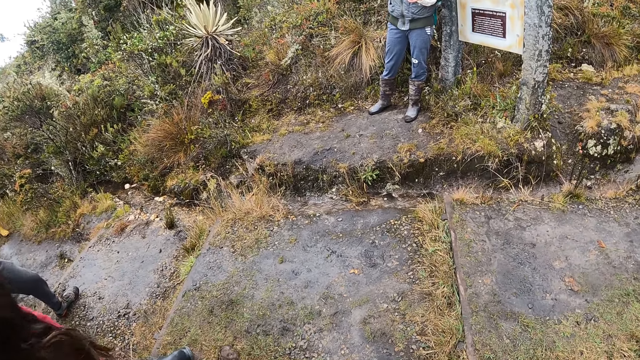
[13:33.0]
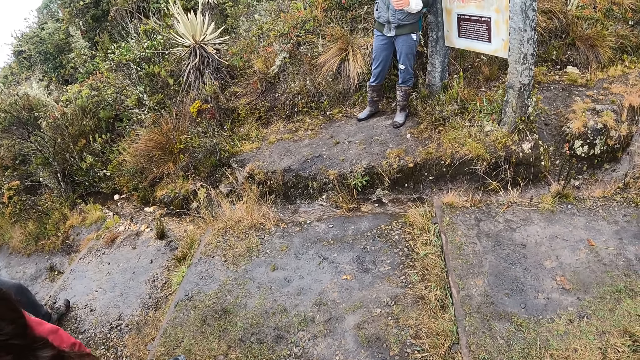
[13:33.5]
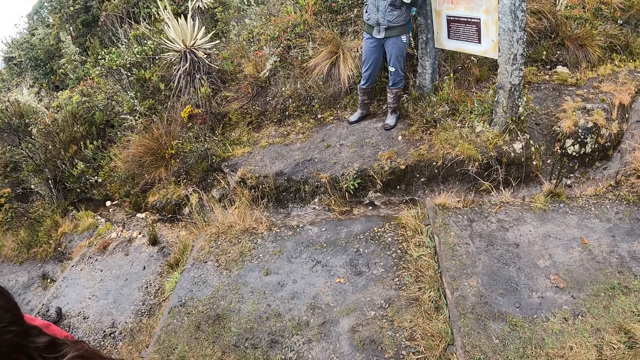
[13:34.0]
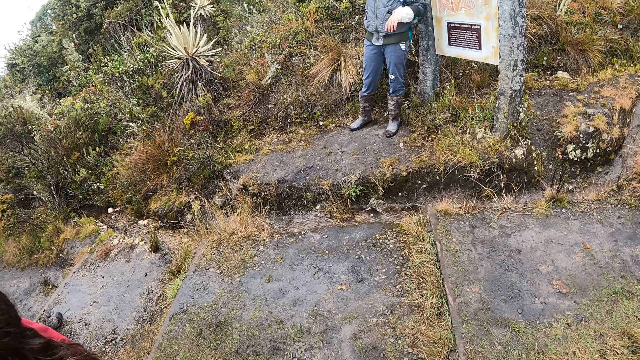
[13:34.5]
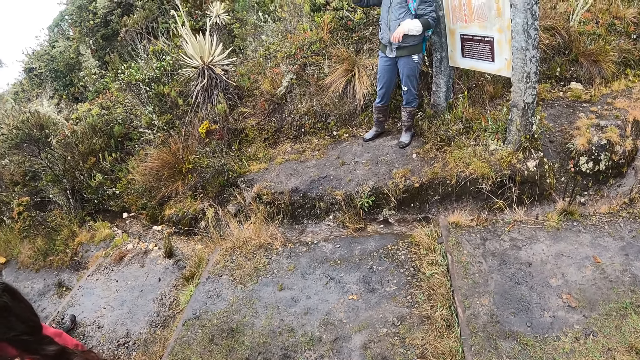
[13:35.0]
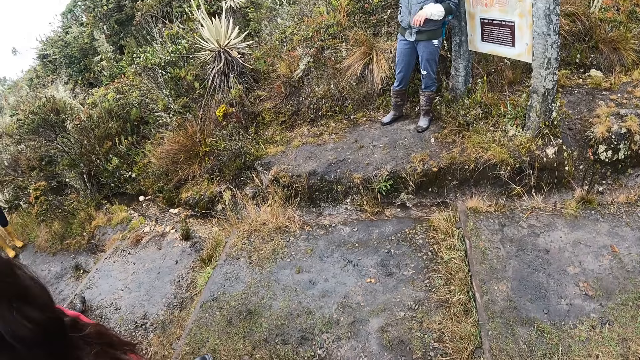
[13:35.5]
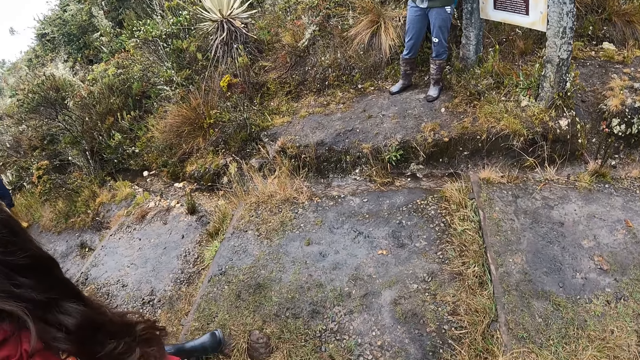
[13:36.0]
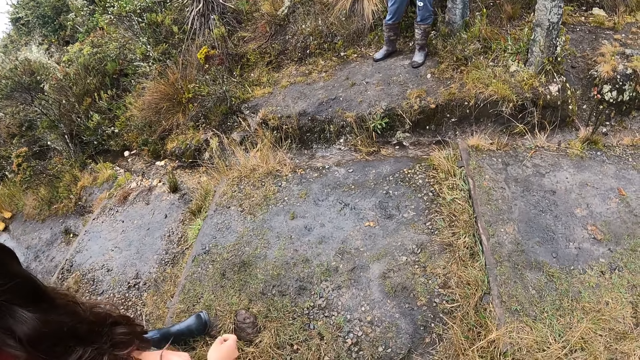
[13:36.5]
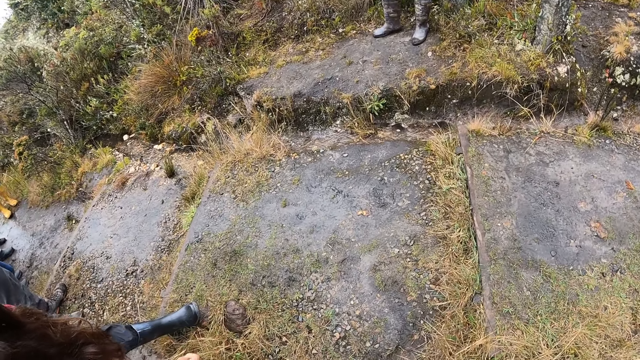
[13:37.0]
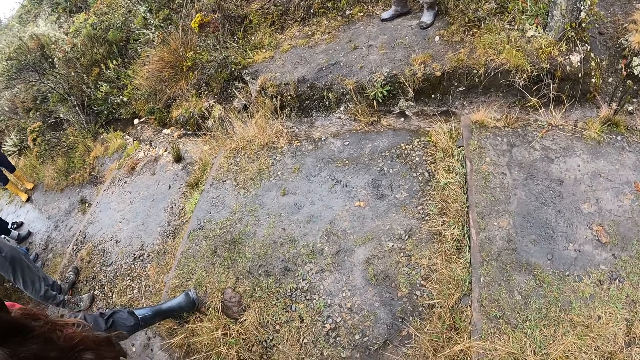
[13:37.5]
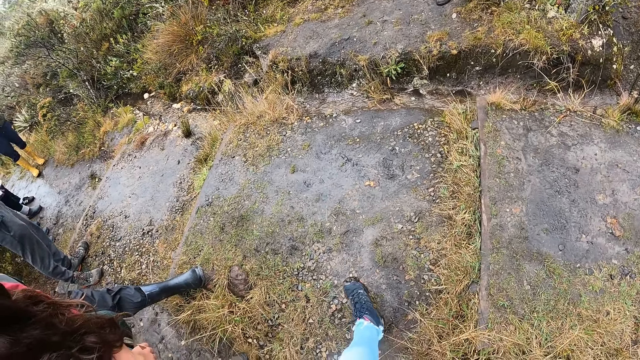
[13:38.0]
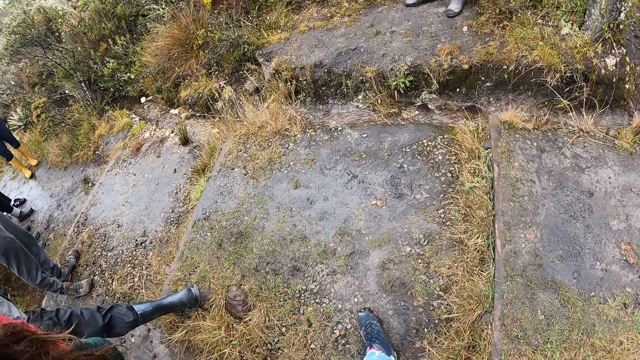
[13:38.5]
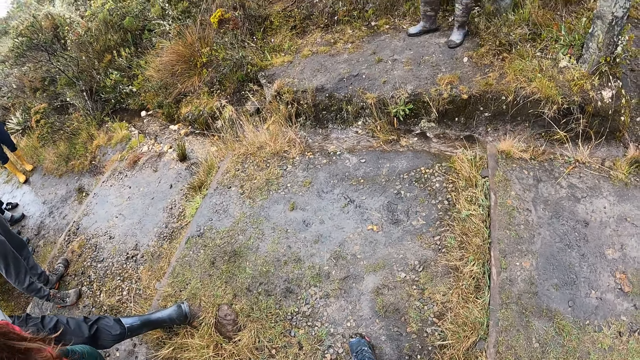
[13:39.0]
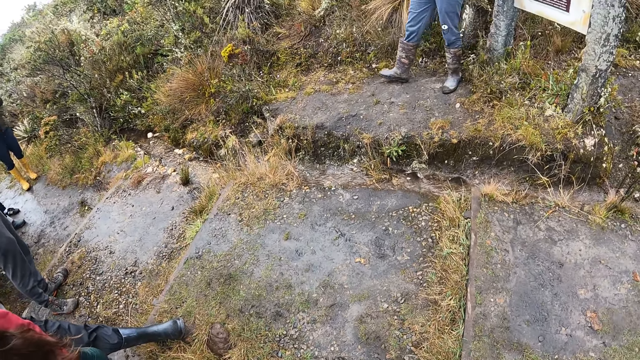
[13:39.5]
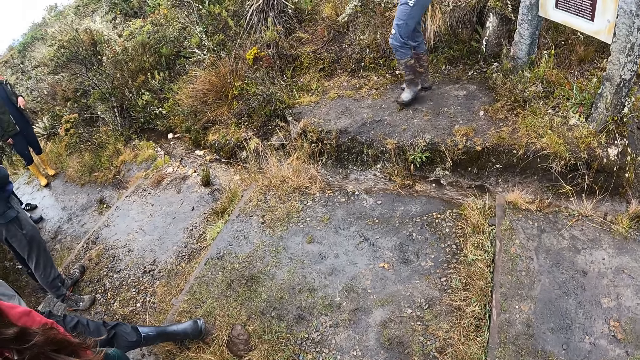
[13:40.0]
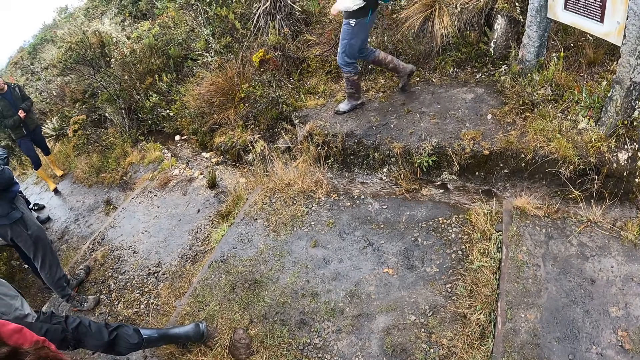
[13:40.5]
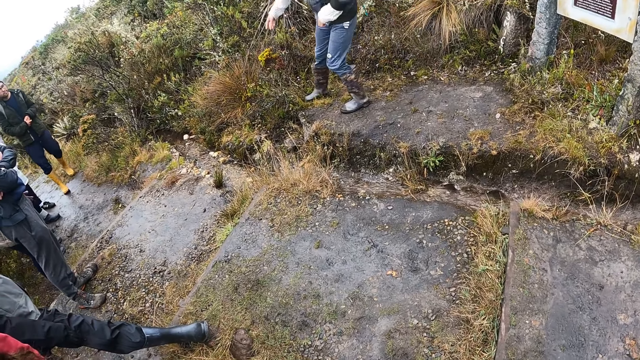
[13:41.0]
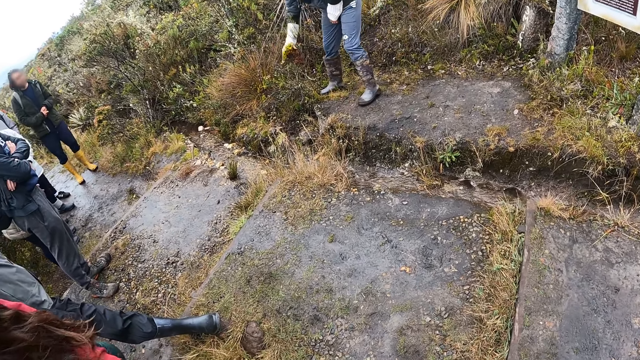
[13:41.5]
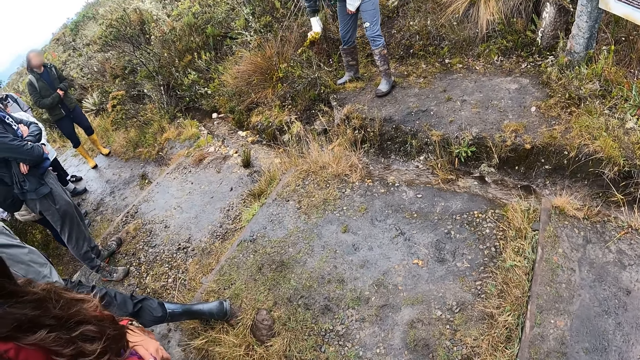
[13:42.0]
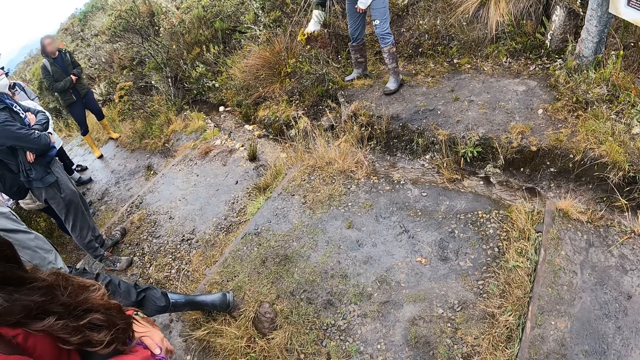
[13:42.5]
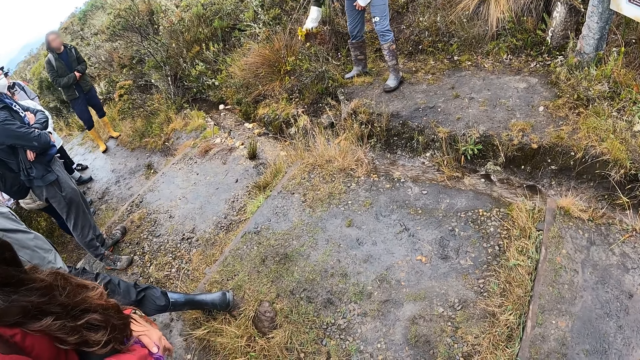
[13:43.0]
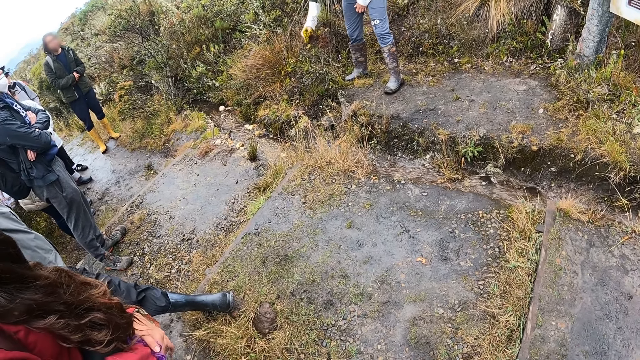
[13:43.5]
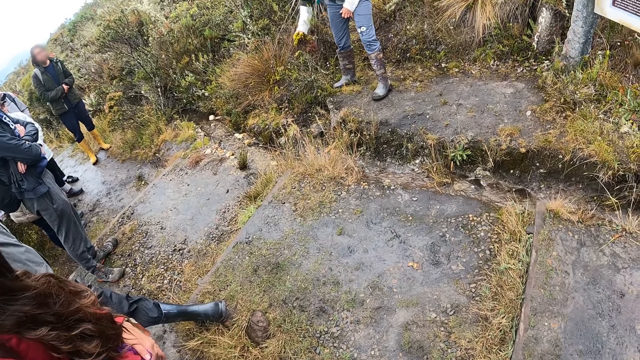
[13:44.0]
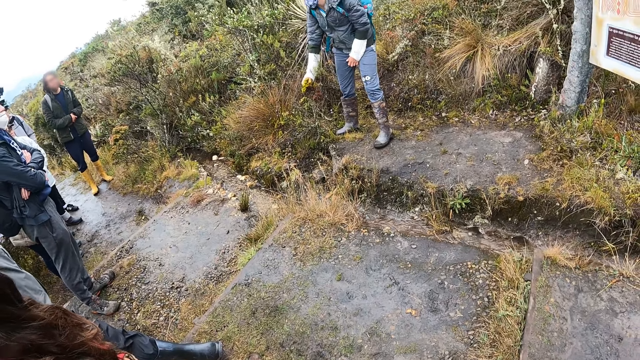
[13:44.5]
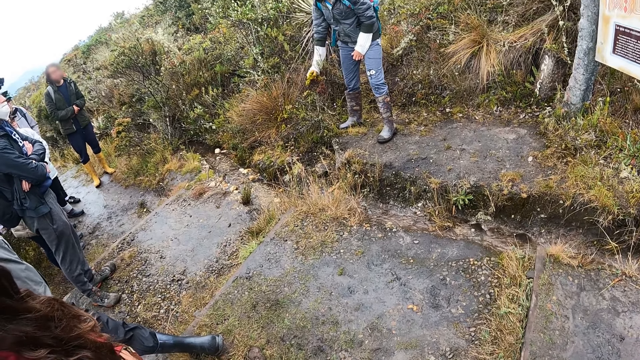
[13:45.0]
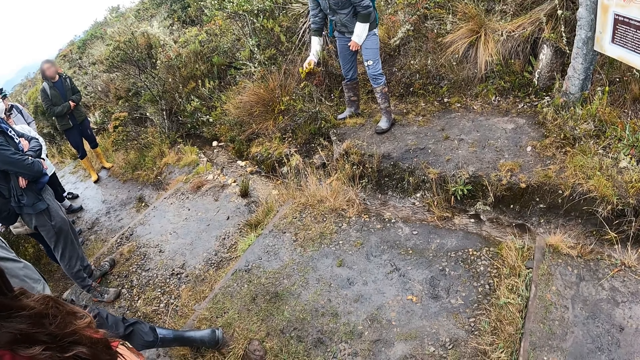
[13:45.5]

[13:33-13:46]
The woman touches a plant on the ground with her right hand.

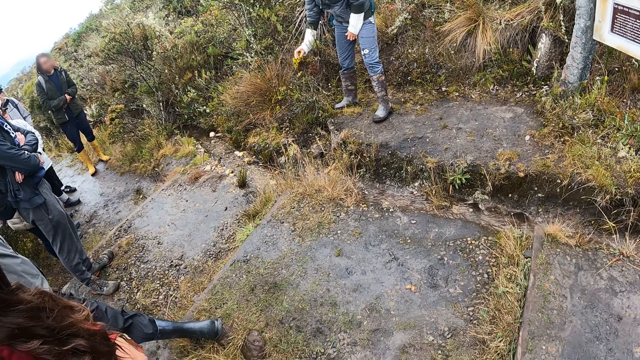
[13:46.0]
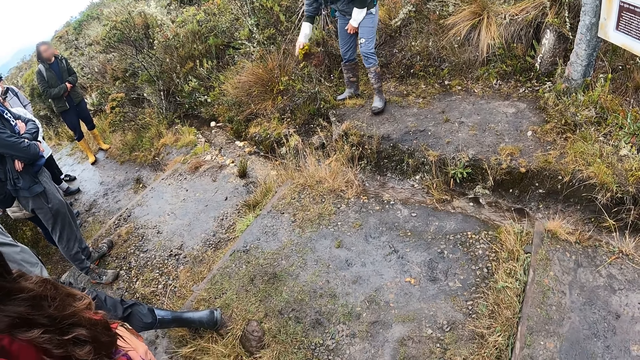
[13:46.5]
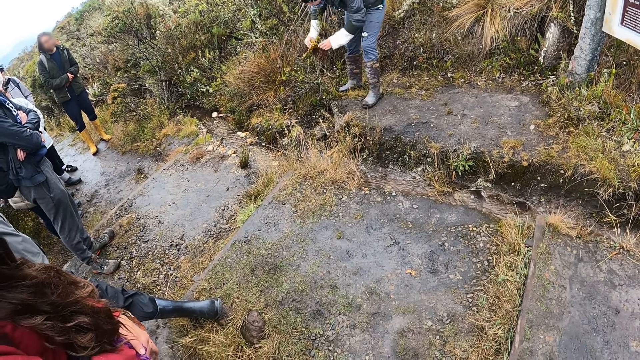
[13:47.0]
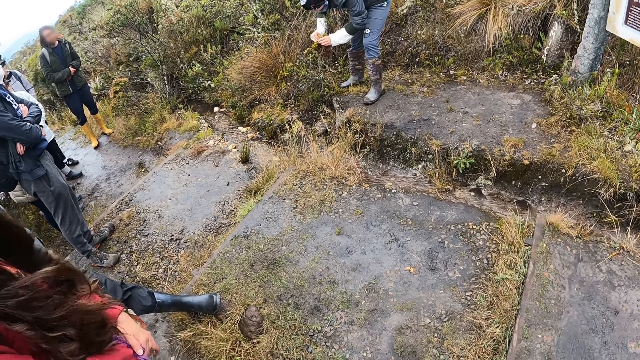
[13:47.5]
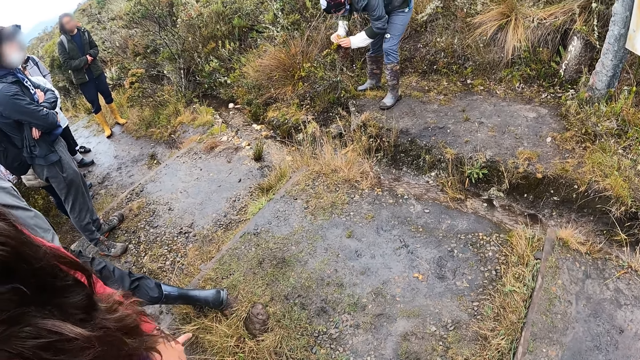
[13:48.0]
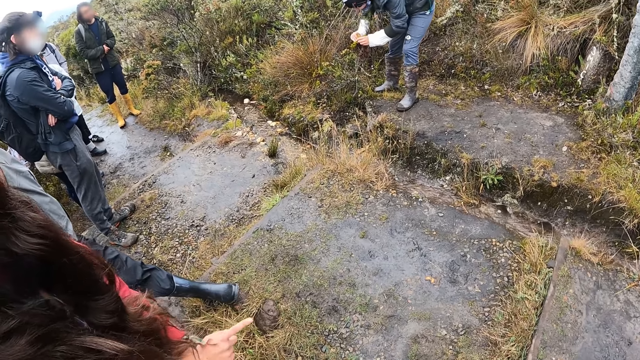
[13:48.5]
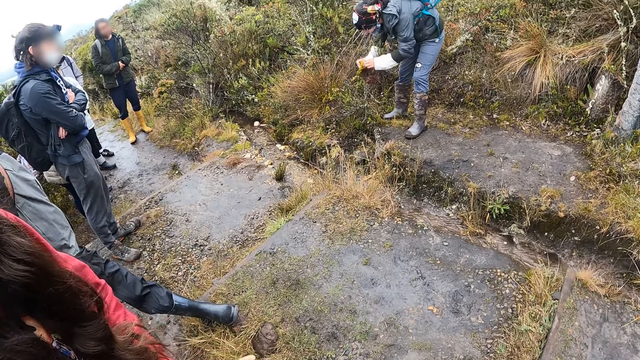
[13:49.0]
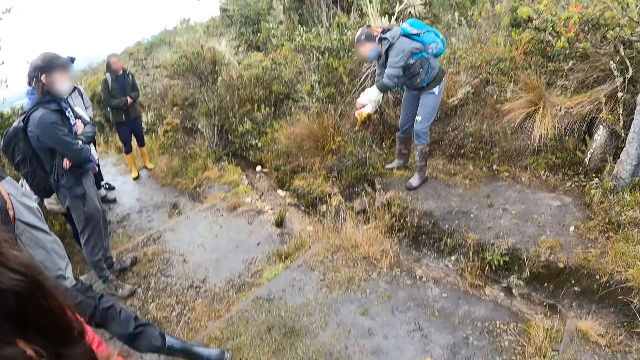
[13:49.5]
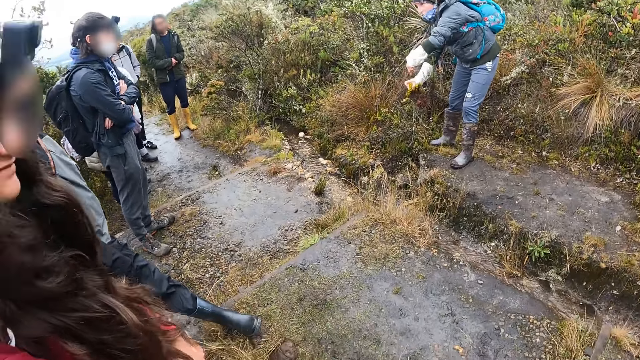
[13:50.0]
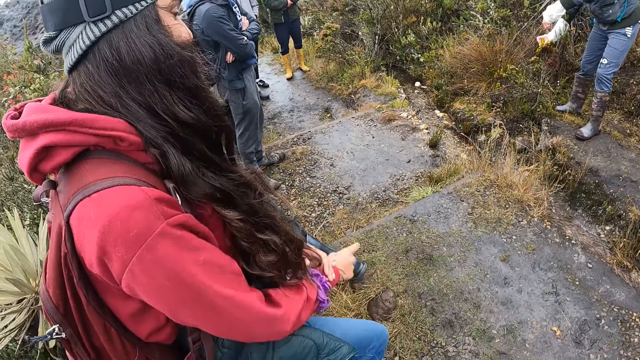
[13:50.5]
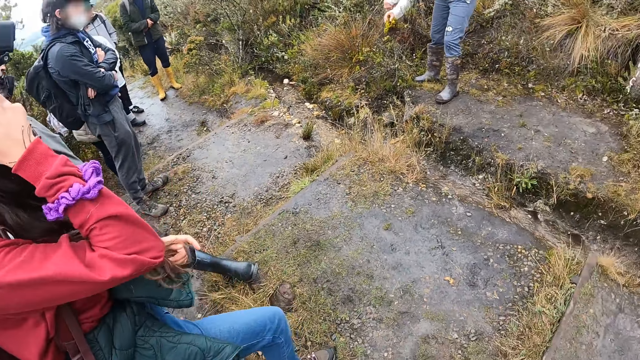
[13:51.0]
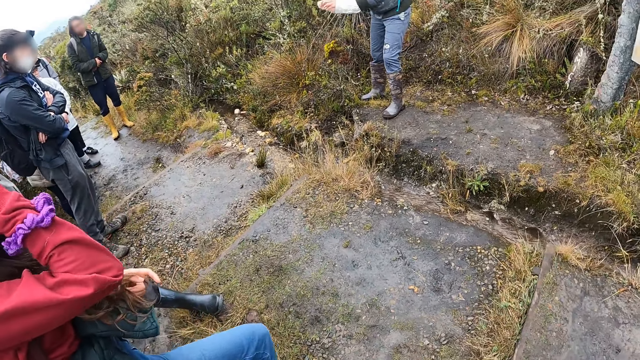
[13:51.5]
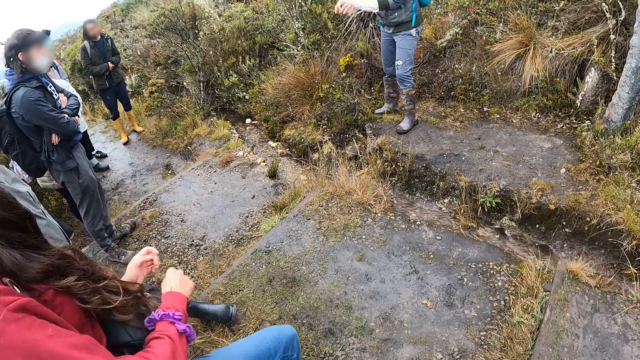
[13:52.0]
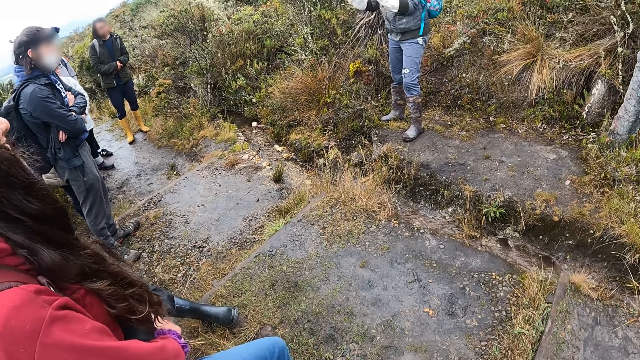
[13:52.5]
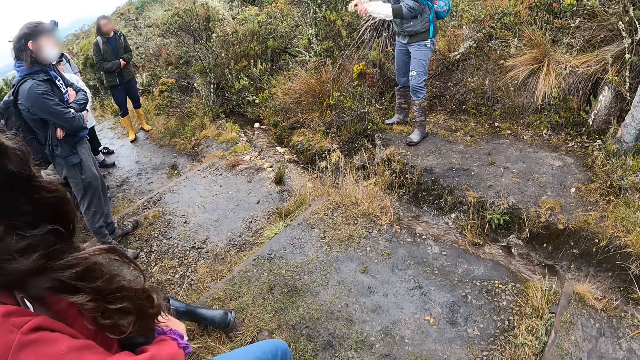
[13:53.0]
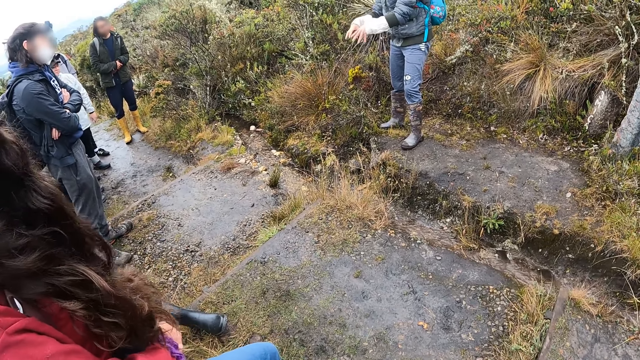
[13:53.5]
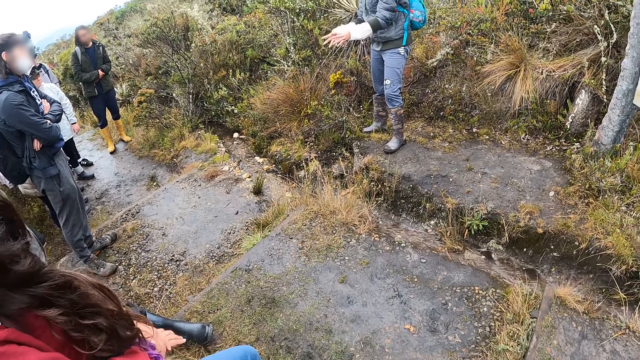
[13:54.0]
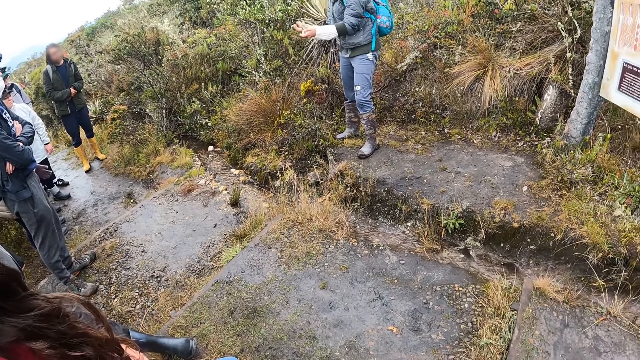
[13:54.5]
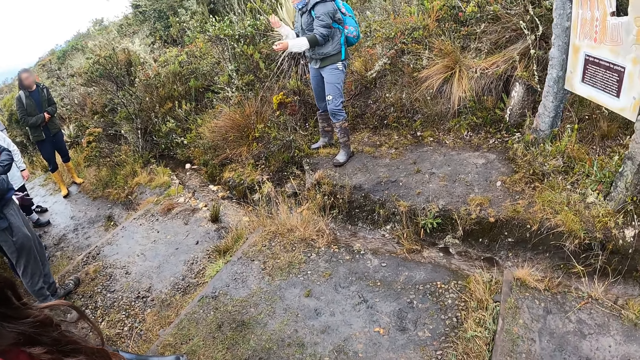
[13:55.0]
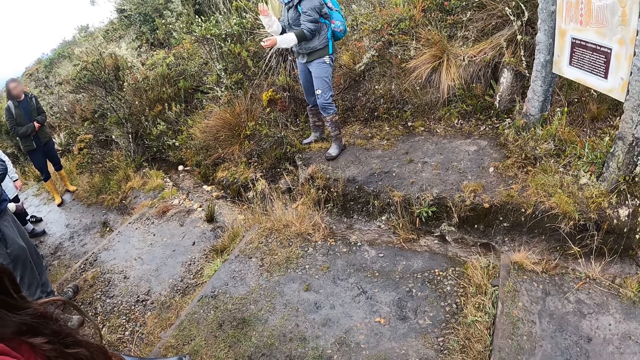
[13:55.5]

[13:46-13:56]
A woman uses gestures. The woman moves her hand. Another woman uses gestures.
